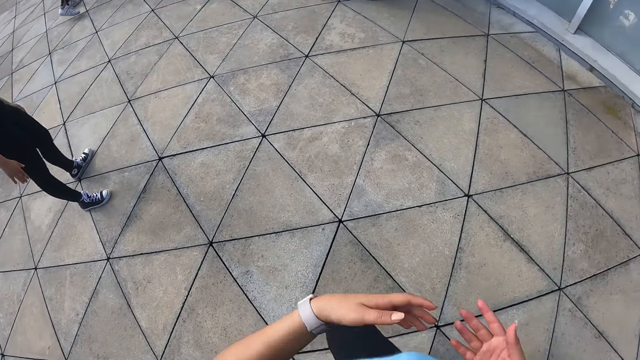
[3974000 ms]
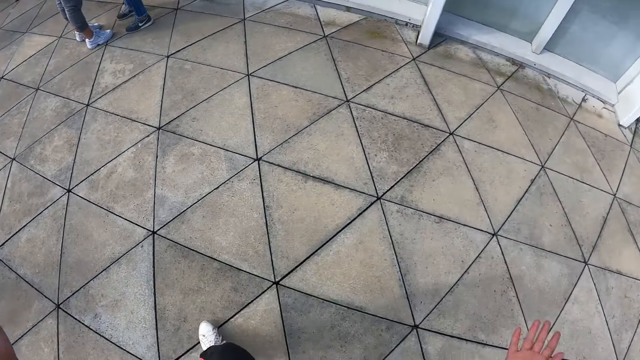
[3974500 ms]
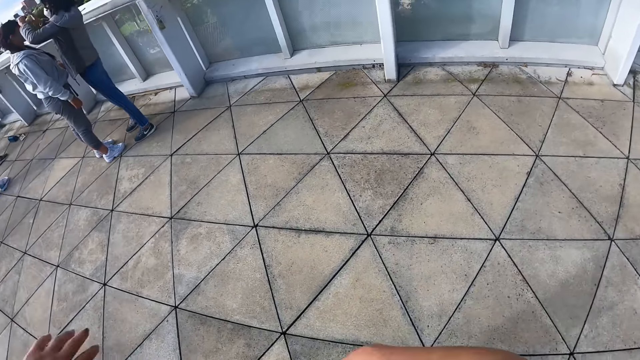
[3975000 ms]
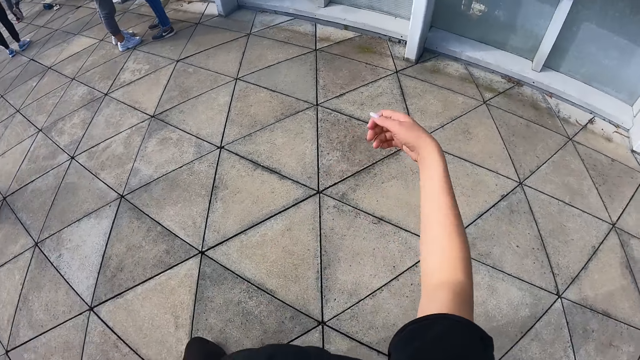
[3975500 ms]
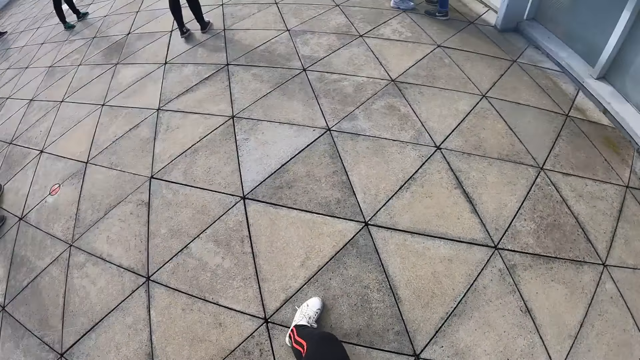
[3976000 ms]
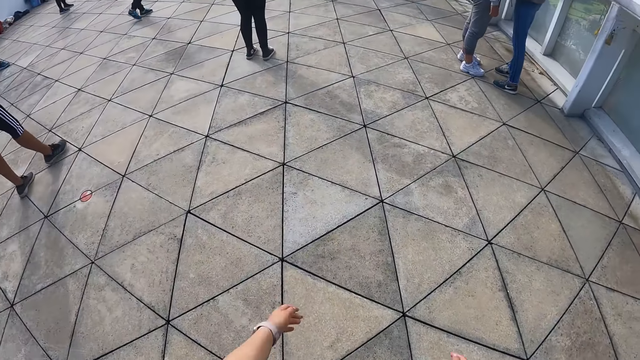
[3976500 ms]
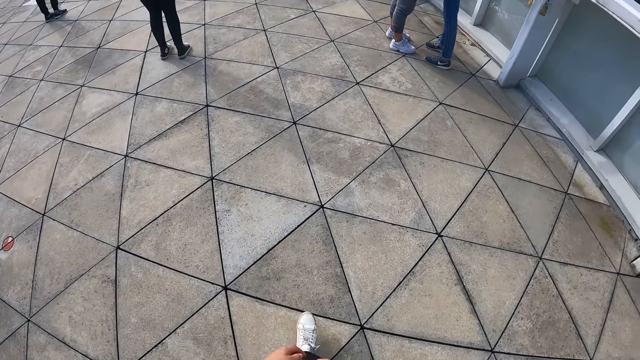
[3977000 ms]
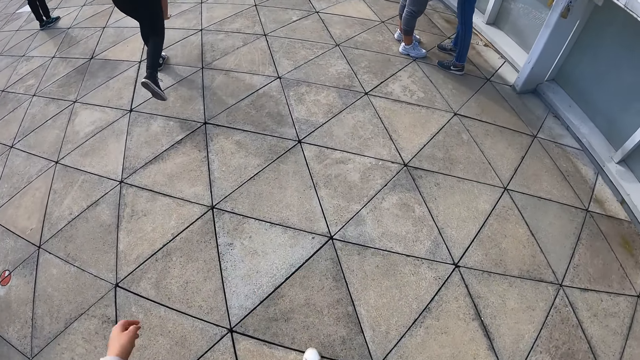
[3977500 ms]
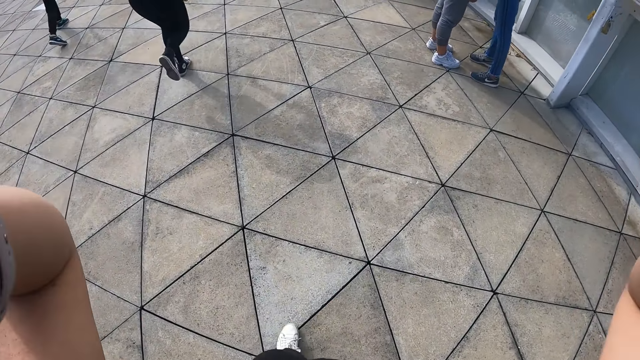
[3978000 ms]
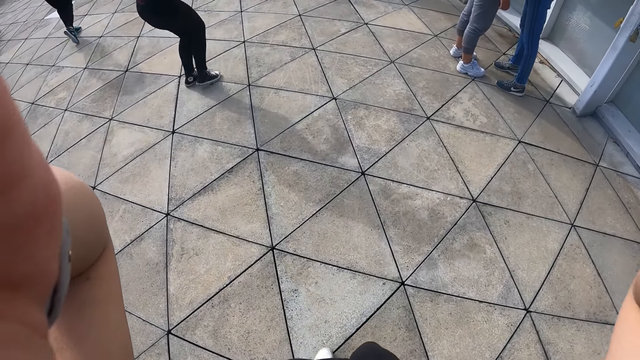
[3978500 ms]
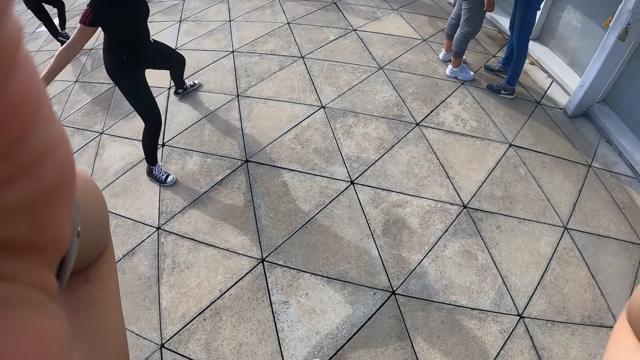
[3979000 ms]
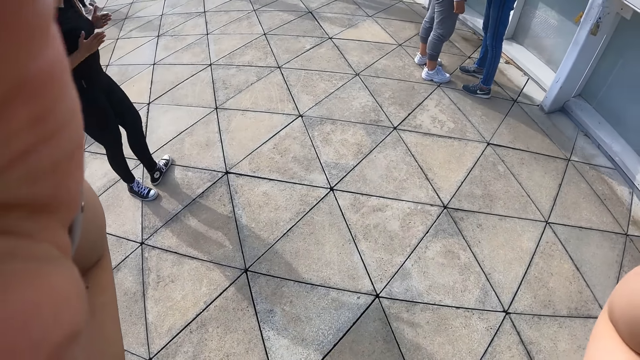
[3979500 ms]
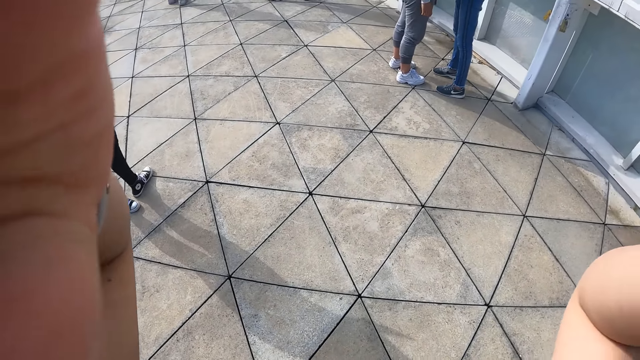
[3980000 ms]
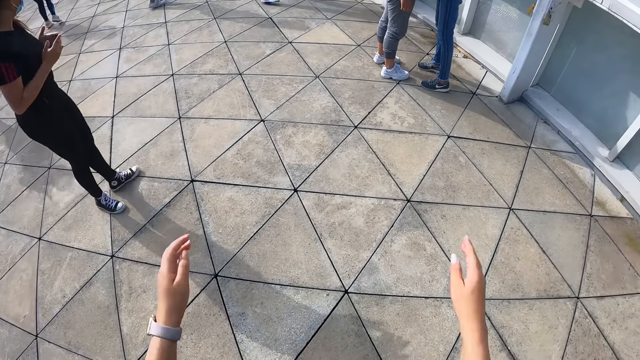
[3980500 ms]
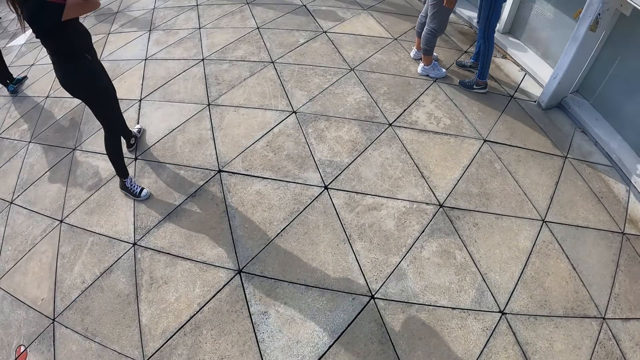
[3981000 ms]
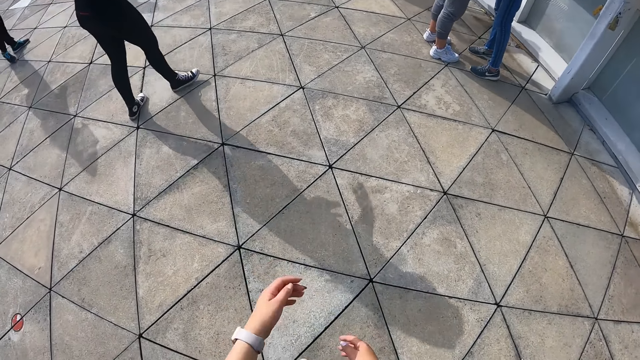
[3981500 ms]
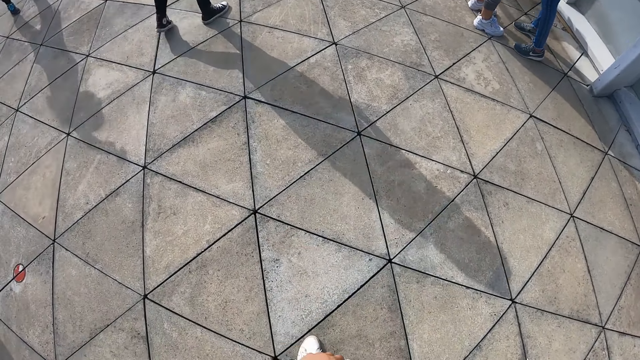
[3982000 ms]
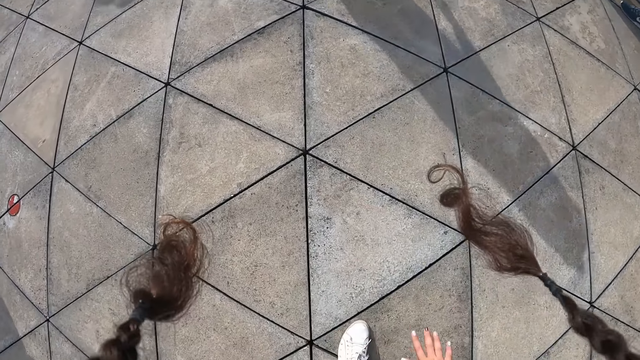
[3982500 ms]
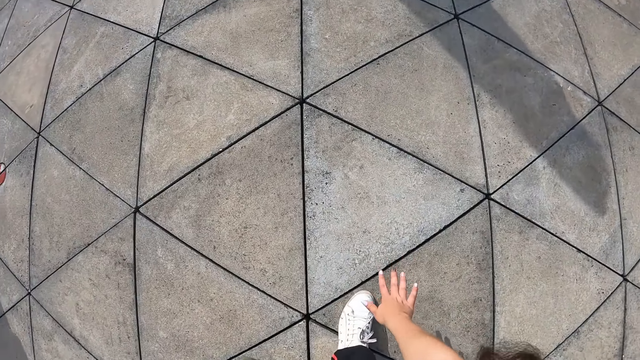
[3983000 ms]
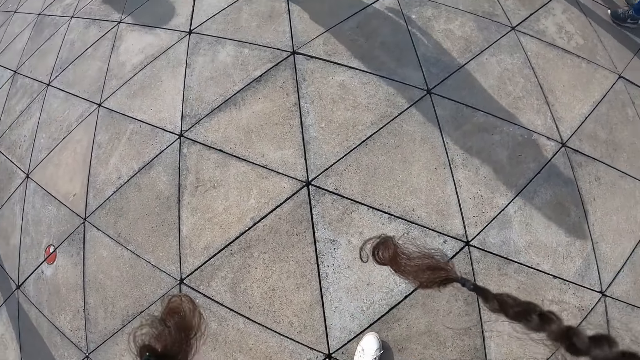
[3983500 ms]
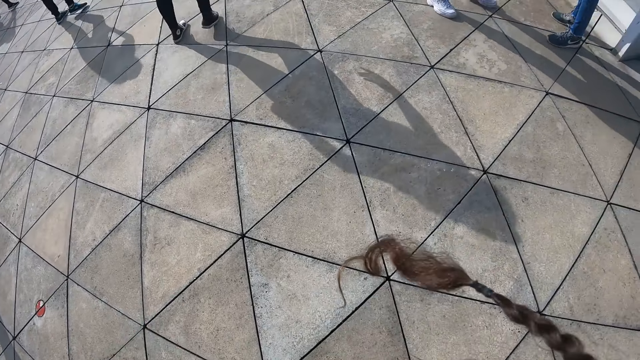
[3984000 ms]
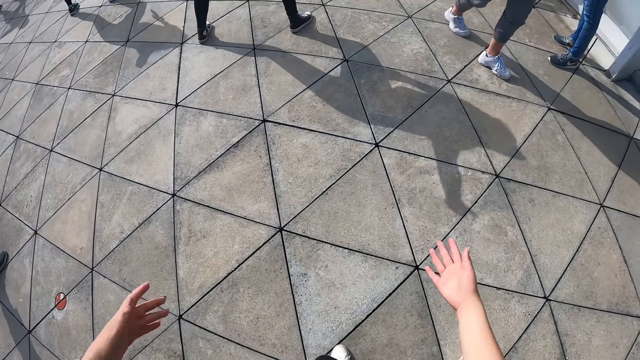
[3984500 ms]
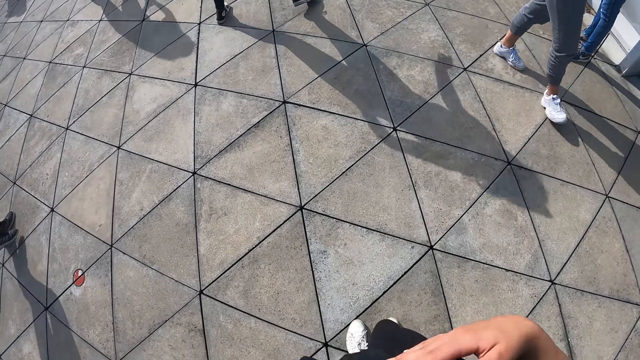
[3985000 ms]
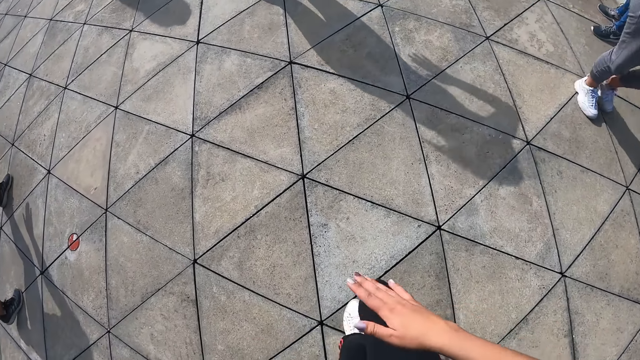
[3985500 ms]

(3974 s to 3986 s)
The camera wearer adjusts the camera with both hands. They exercise with a group of people.

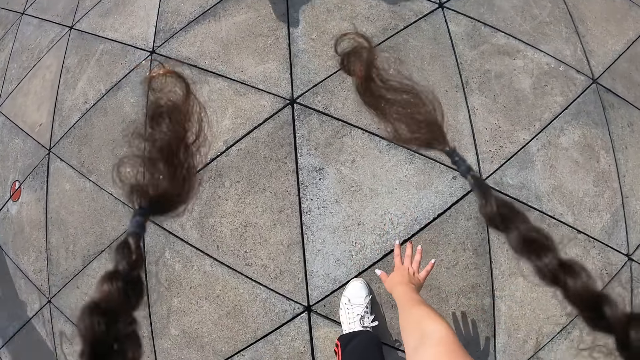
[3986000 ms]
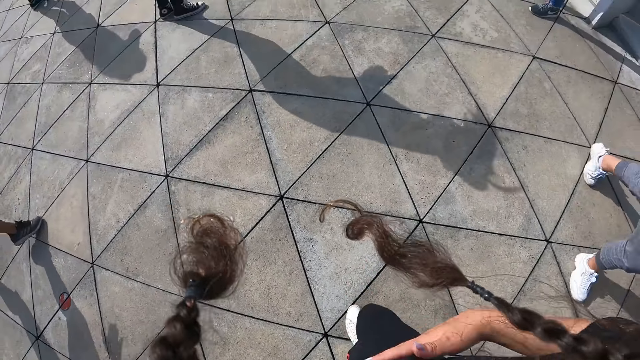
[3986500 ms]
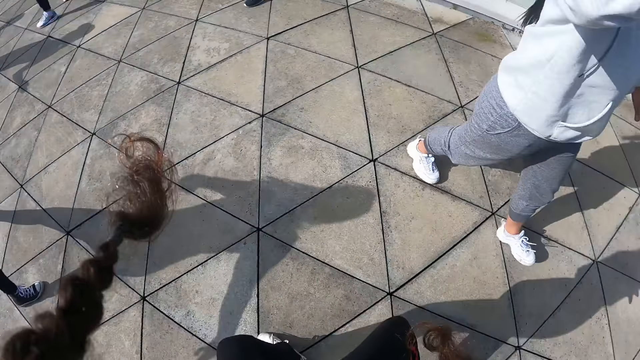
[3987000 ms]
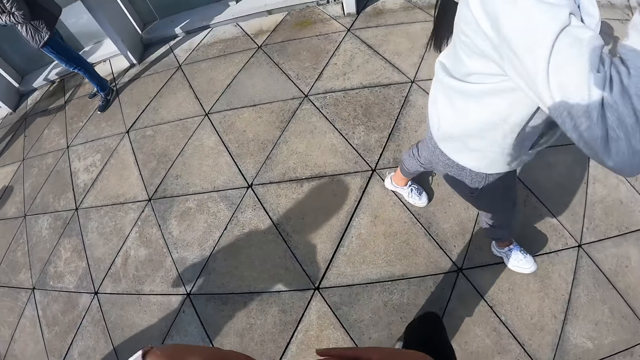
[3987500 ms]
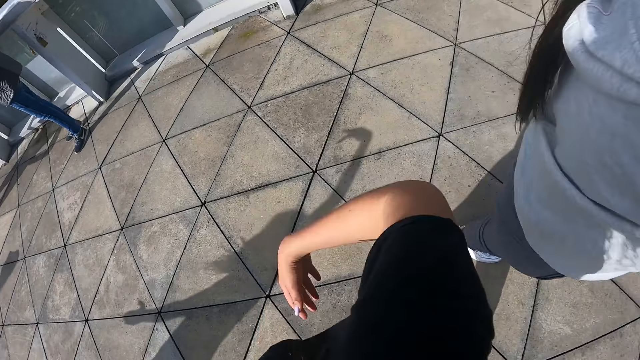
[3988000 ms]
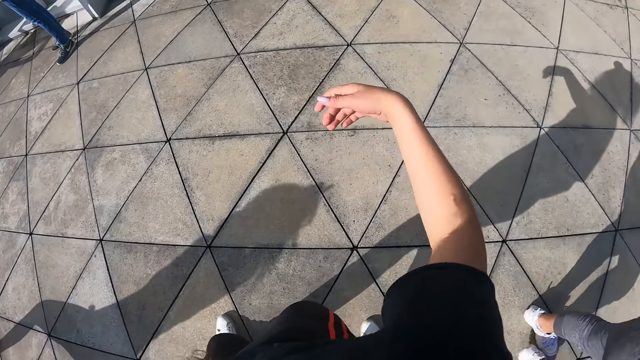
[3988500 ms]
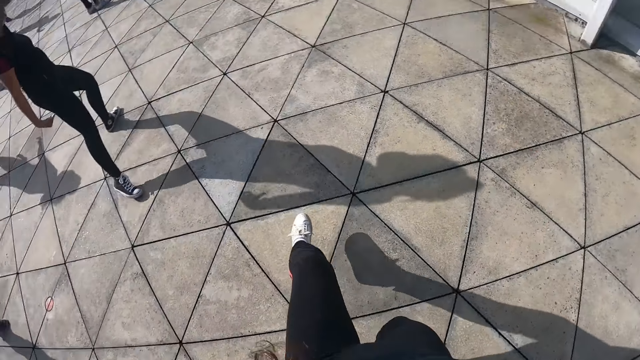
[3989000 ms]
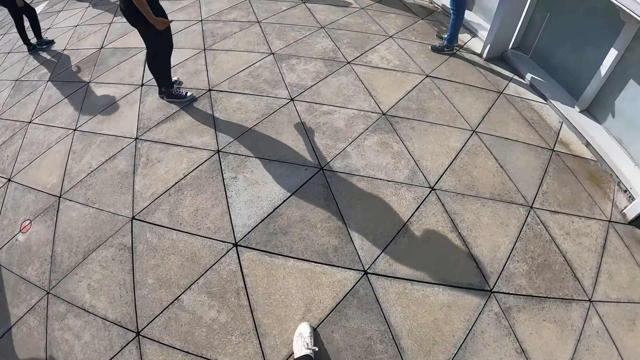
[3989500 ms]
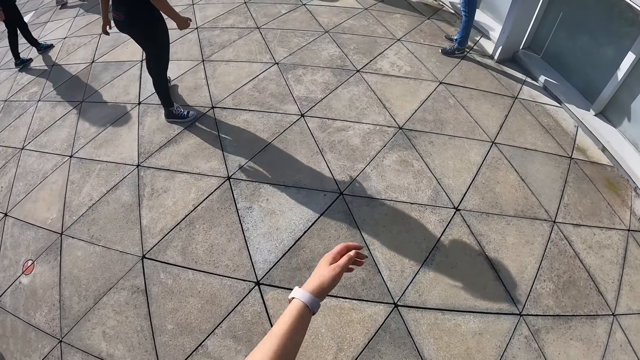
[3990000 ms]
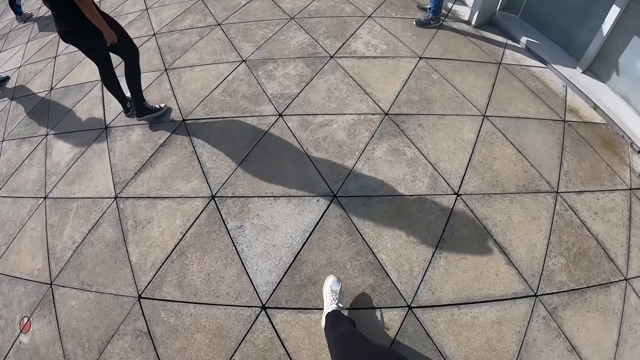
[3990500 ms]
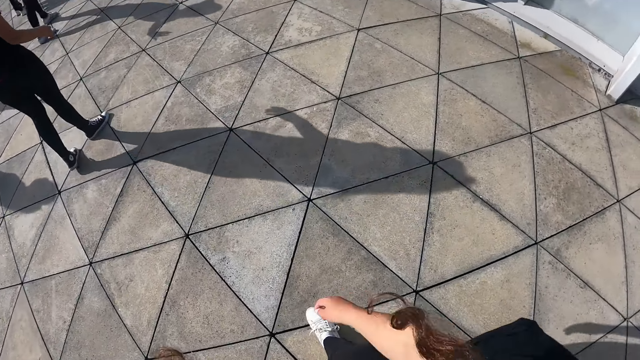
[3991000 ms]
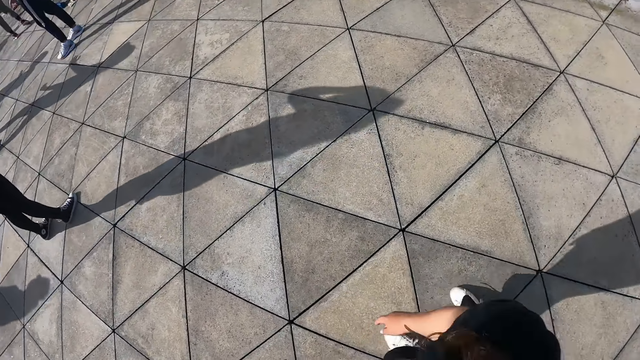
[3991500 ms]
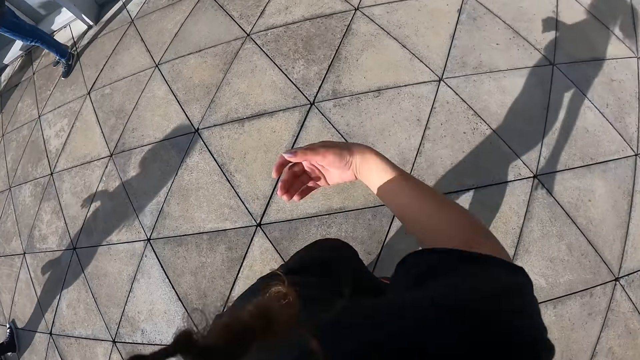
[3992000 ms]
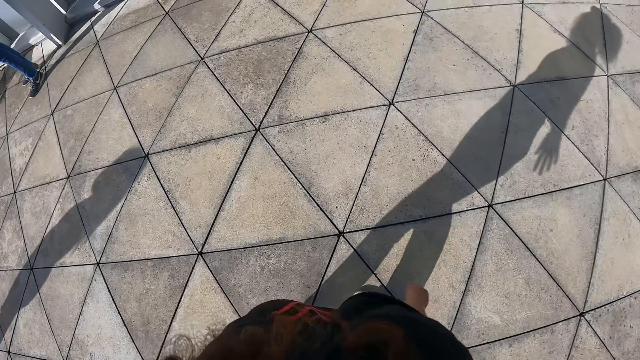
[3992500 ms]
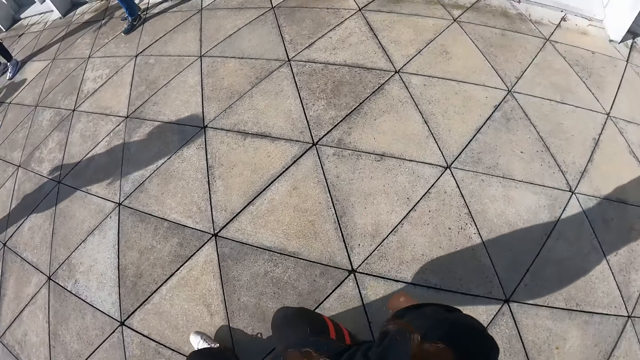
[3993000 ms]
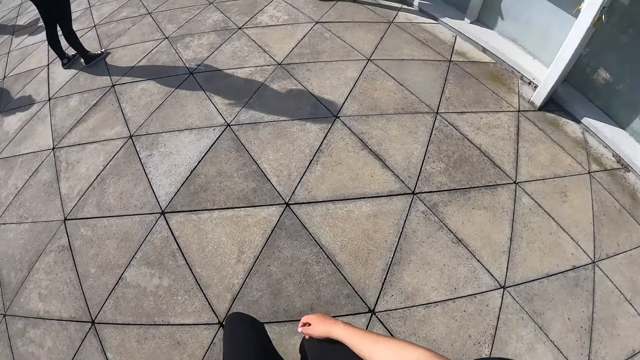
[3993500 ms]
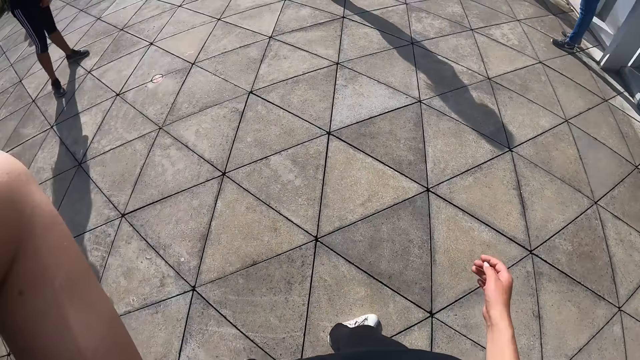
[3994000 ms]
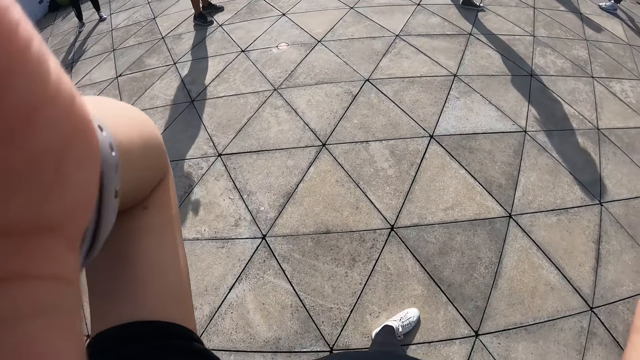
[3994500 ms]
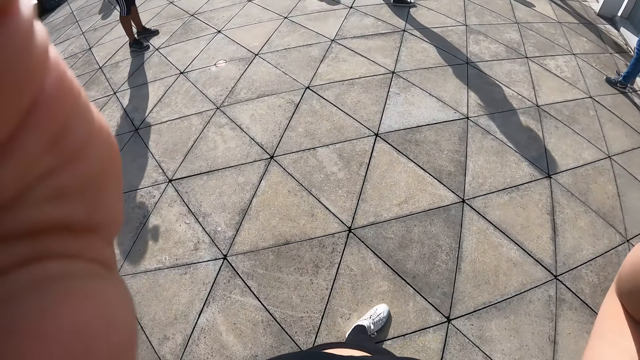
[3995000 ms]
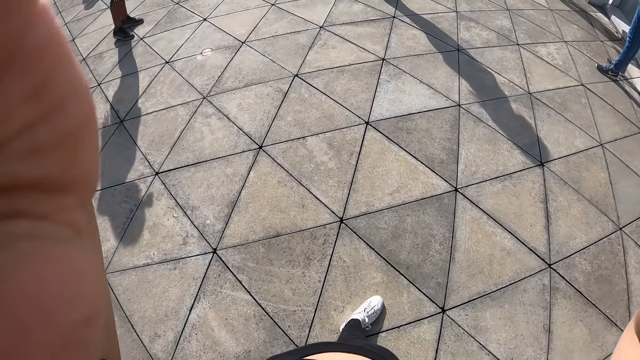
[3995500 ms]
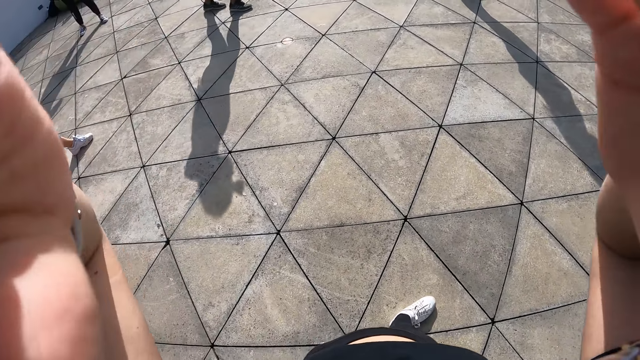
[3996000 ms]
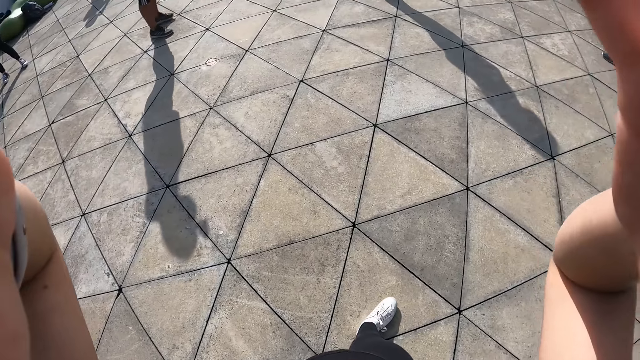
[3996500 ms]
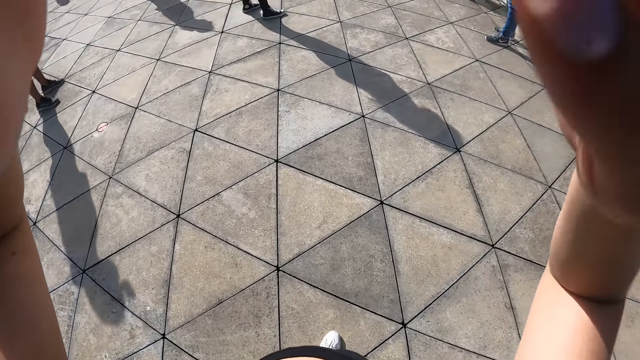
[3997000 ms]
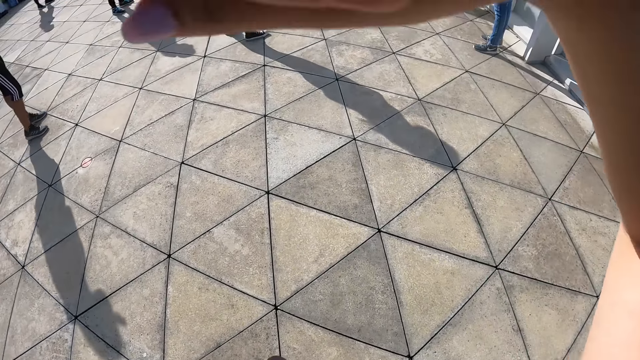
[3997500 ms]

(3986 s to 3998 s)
The woman walks past the camera wearer. The camera wearer adjusts the camera with both hands.
